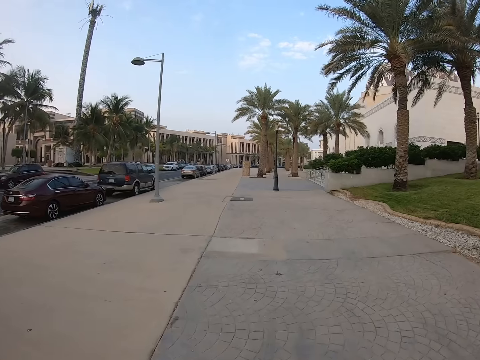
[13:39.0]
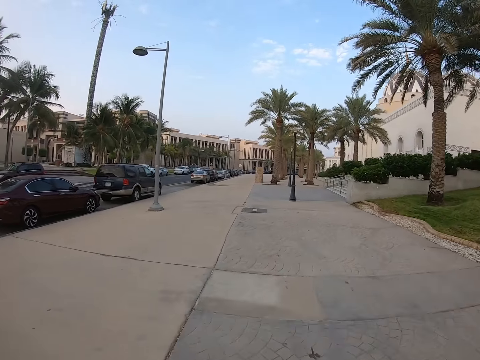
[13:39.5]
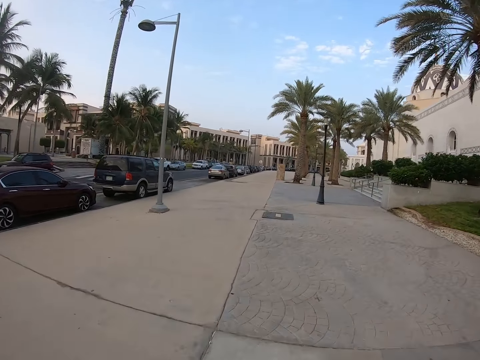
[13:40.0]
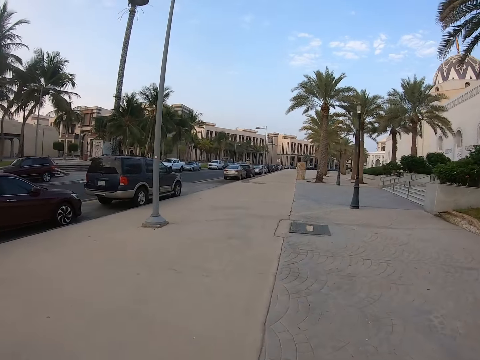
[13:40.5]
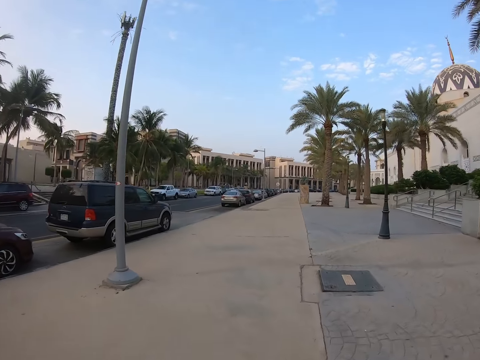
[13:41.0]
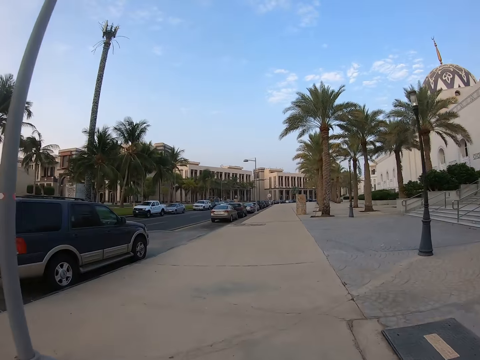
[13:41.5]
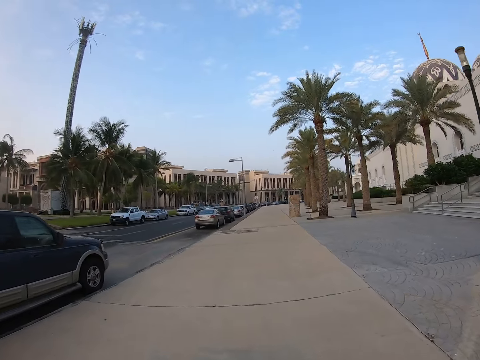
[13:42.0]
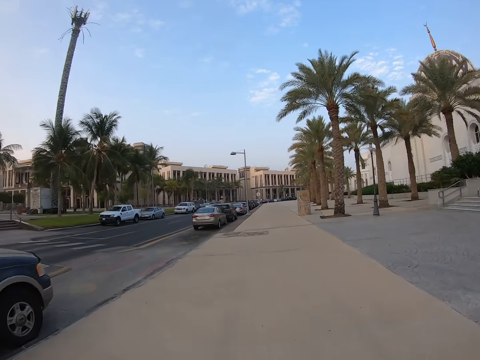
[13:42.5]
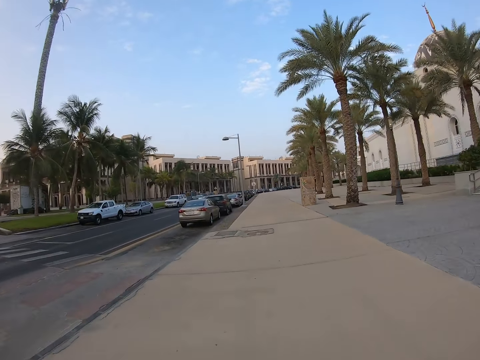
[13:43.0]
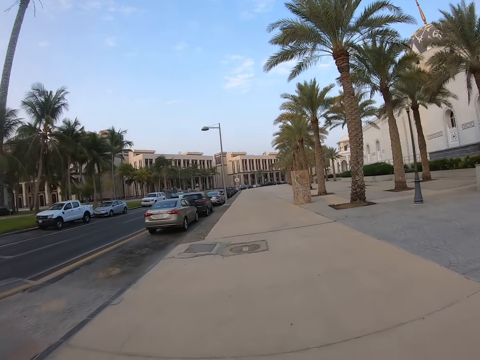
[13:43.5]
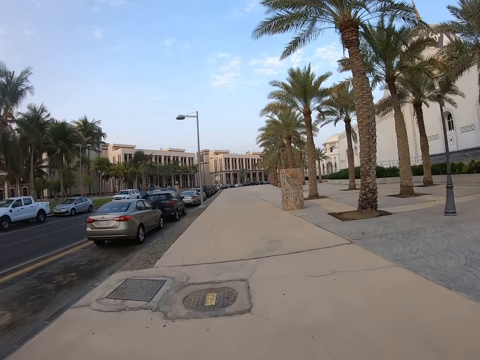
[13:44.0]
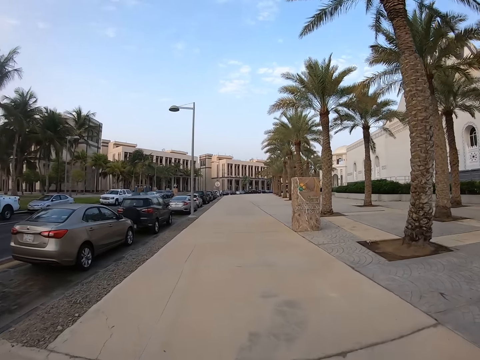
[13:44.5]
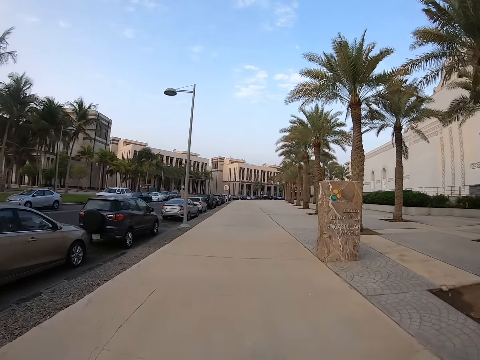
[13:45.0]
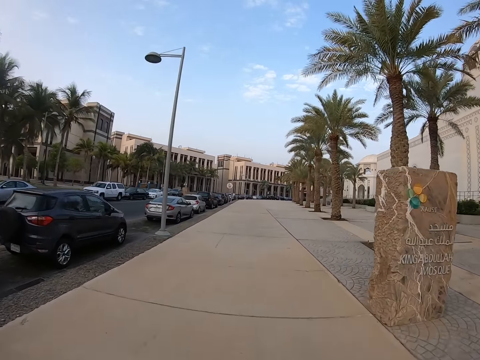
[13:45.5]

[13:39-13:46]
The camera wearer rides the bike along the road.

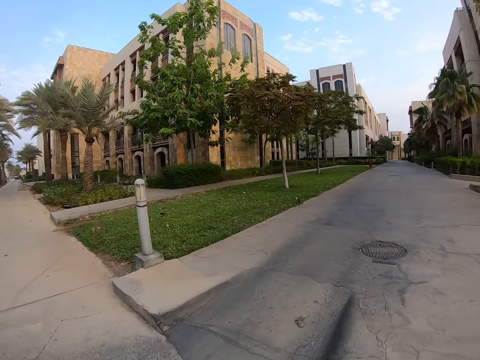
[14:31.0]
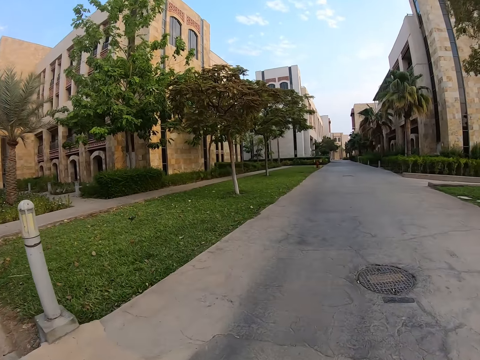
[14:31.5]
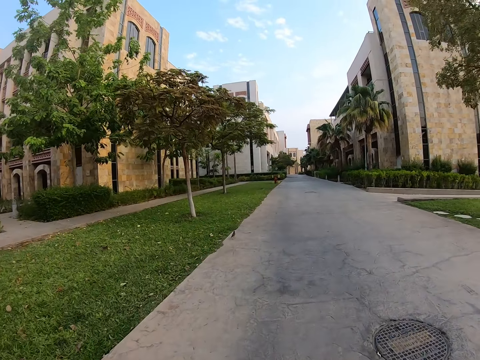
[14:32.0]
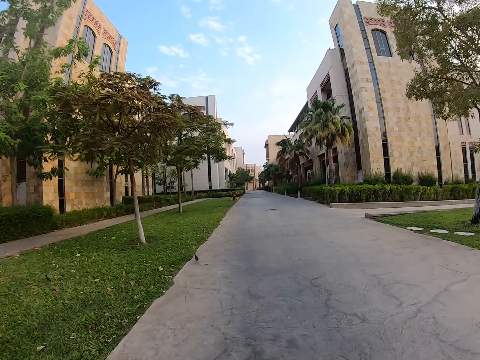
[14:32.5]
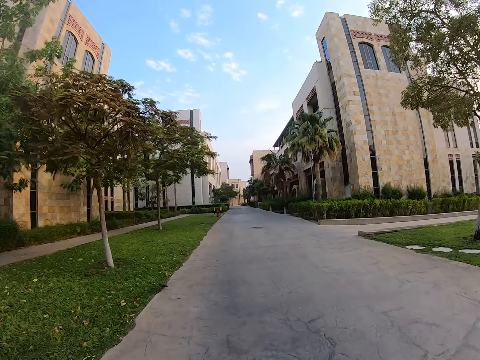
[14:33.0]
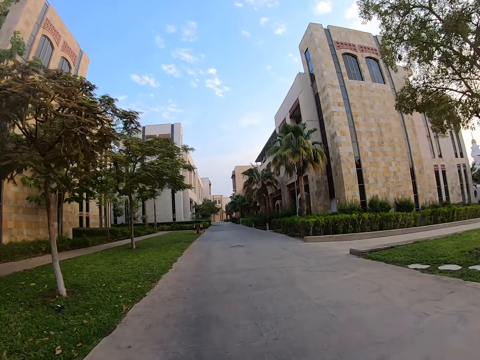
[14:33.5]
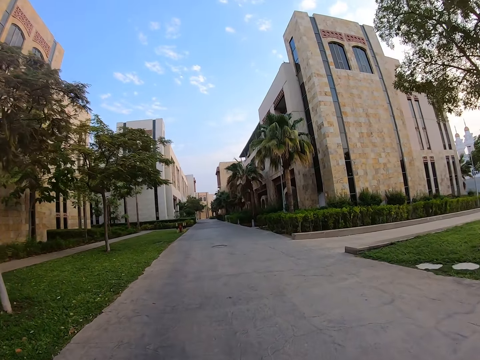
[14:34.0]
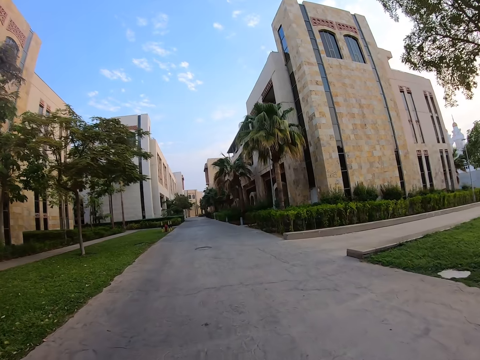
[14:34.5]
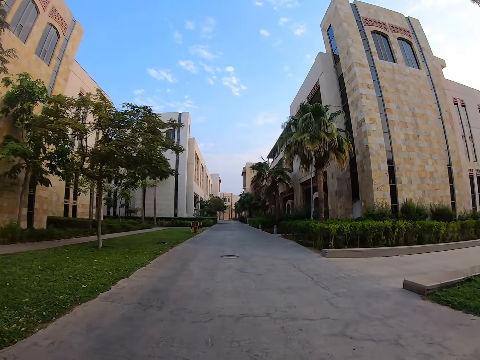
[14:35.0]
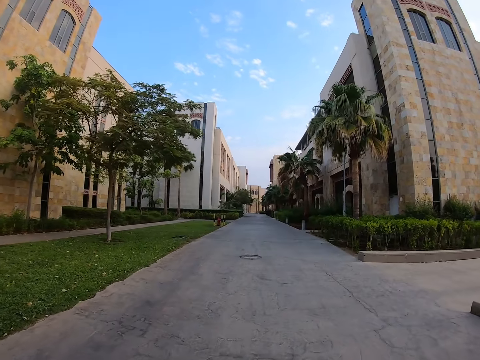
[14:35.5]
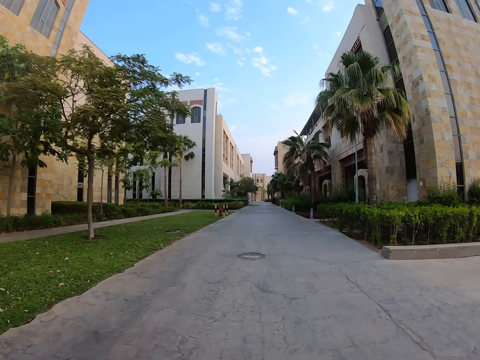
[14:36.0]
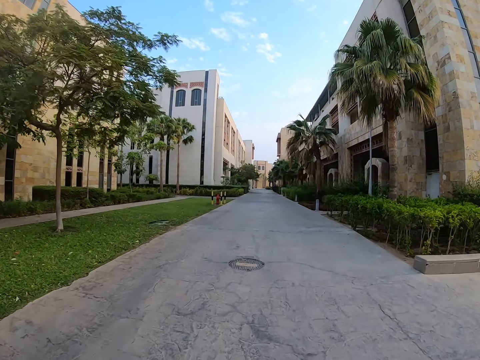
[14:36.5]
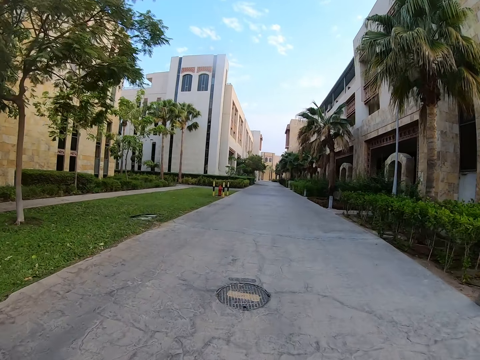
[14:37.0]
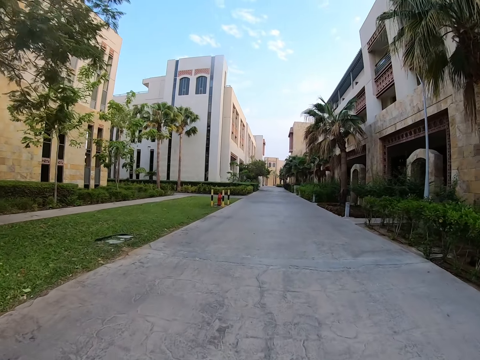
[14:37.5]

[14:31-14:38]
The camera wearer rides the bike on estate driveways.

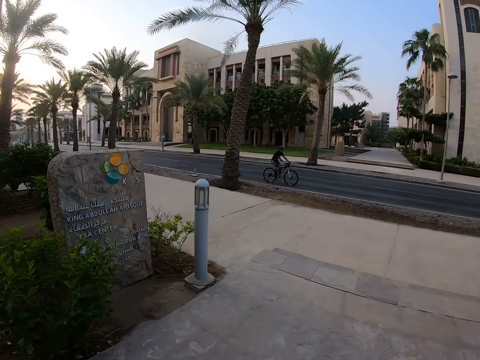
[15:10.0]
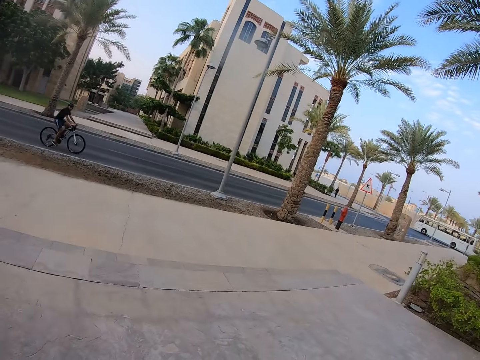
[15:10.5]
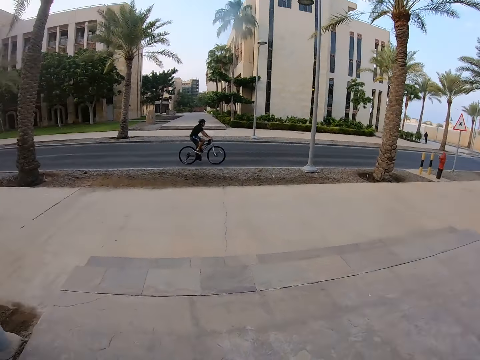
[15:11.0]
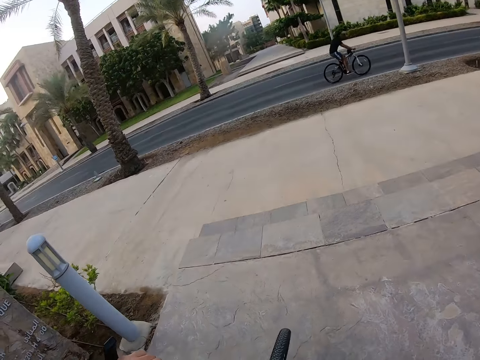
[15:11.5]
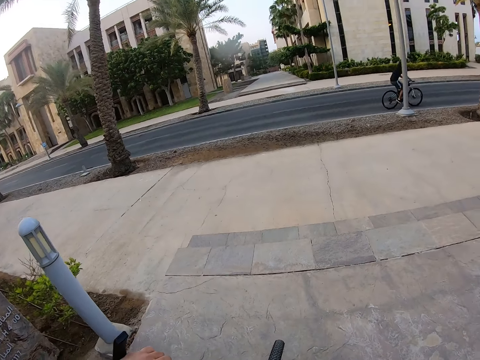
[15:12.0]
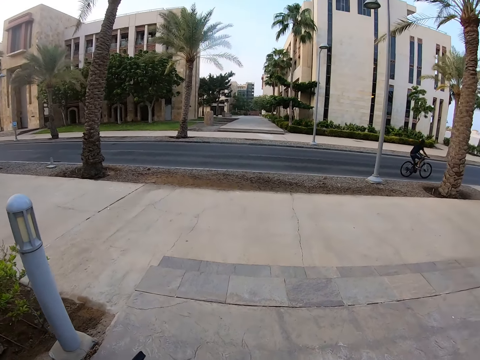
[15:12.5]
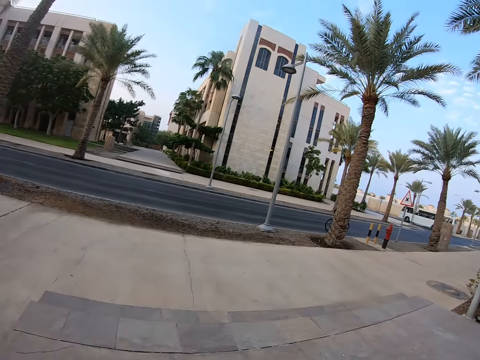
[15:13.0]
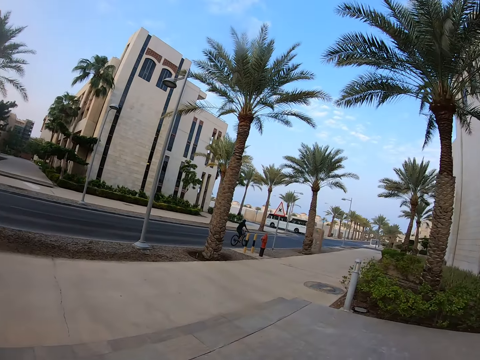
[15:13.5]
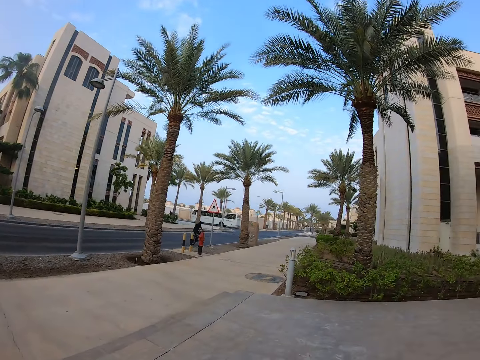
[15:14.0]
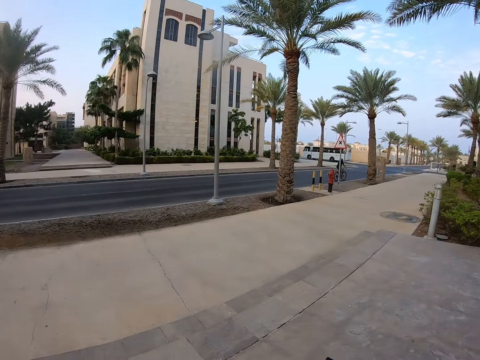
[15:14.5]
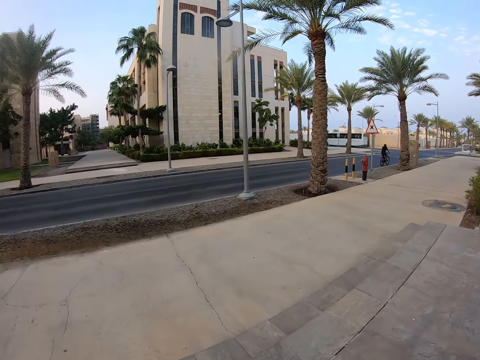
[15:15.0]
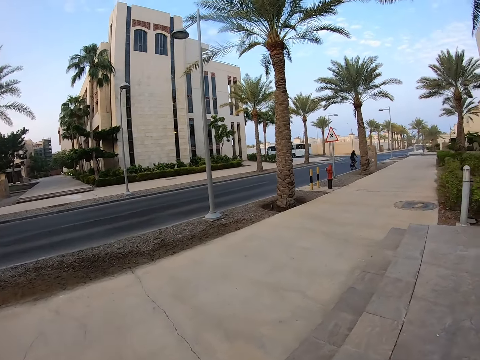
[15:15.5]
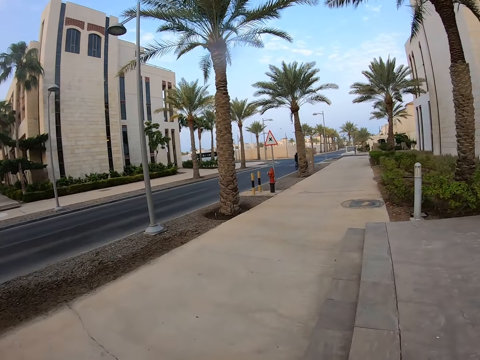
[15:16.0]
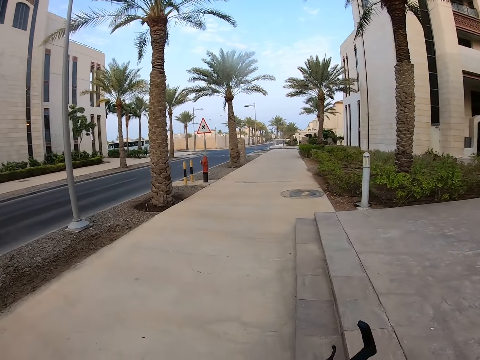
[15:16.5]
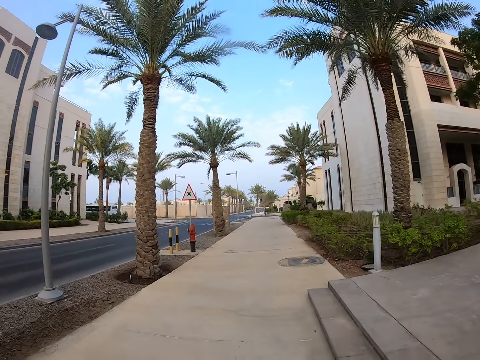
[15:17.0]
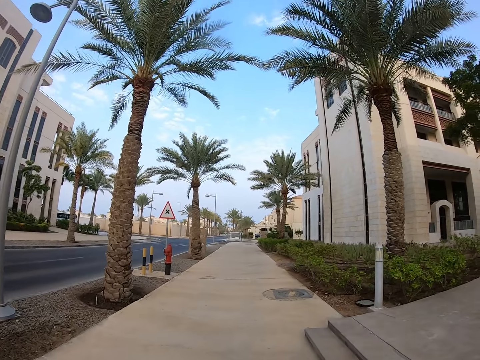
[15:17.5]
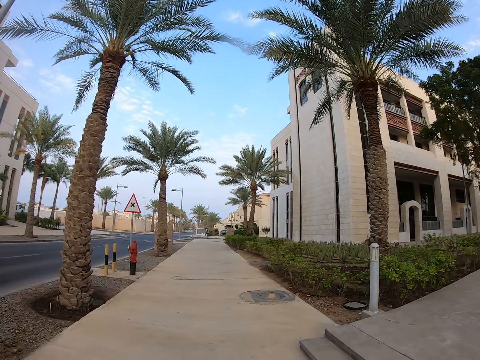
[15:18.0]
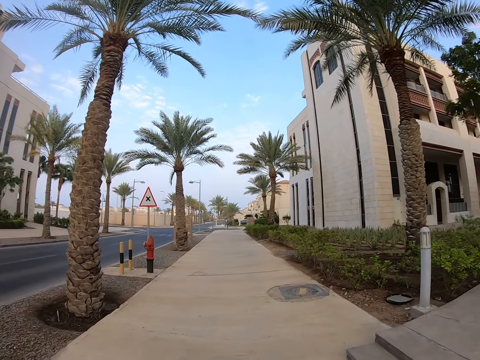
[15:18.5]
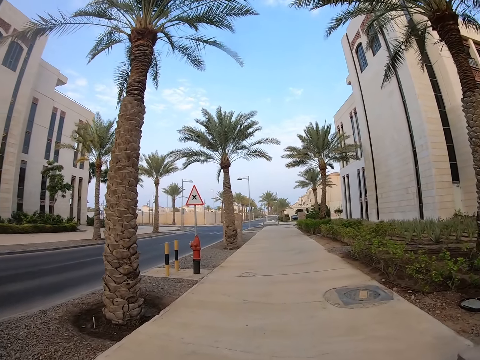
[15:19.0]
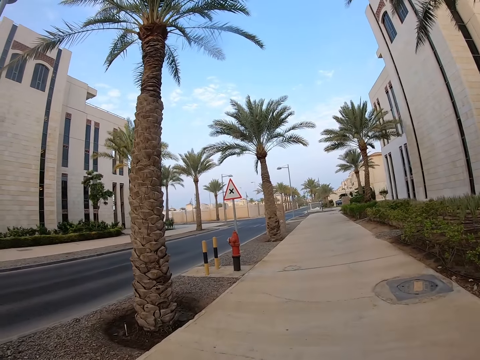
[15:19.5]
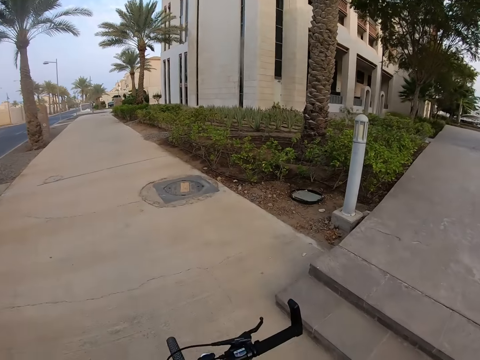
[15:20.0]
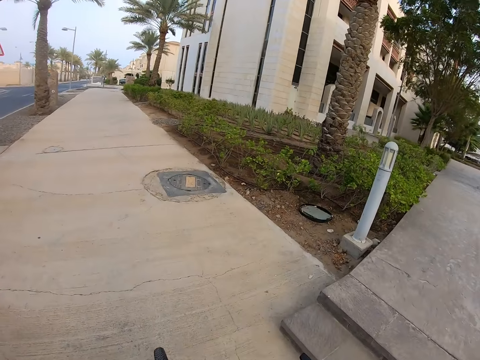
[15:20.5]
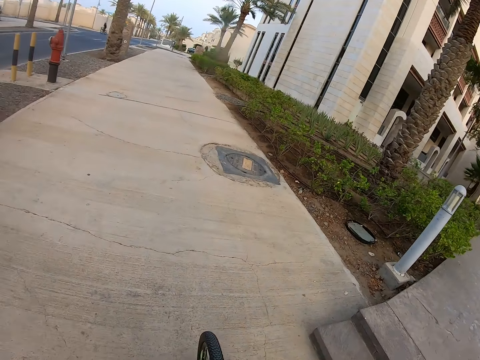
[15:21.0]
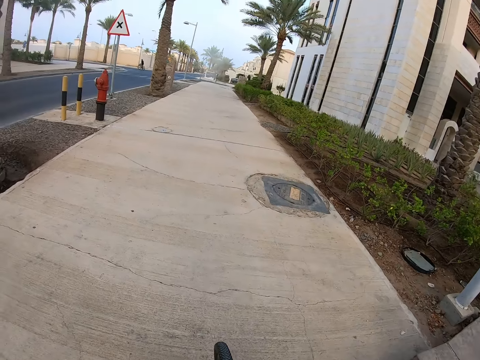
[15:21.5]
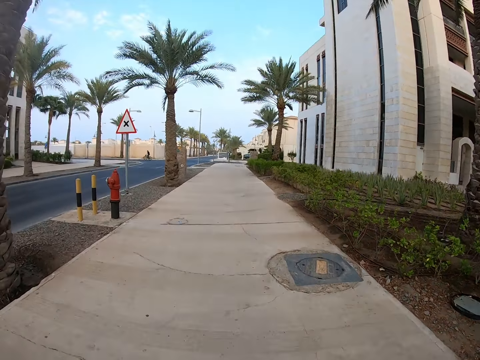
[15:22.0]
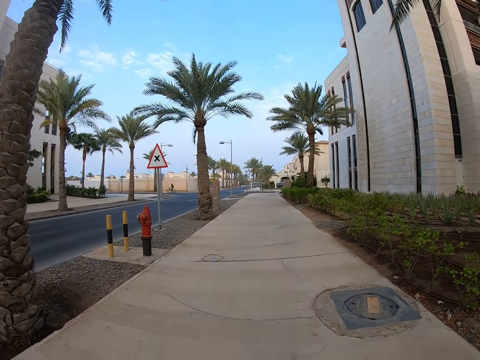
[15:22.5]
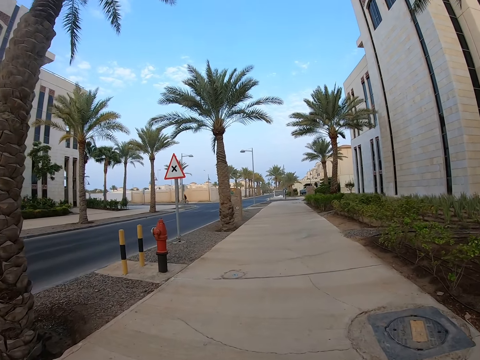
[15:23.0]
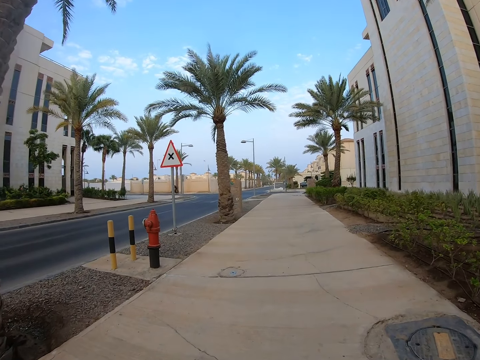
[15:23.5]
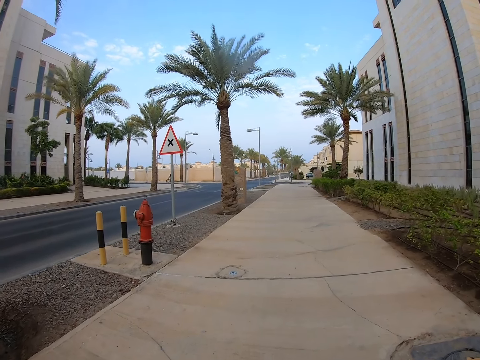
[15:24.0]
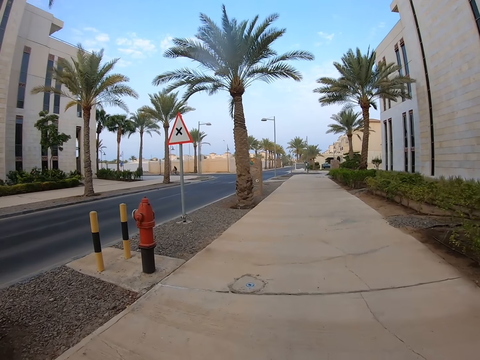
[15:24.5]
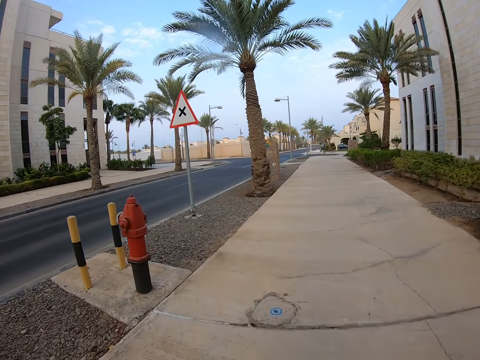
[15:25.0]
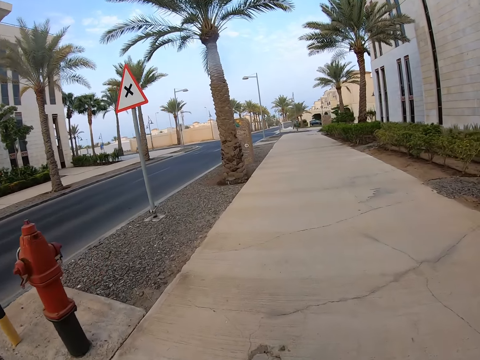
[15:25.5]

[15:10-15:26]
The camera wearer stops the bike on the driveway for a while. They look around. They push the bike to the footpath. They ride the bicycle in the streets. They ride the bike on the footpath.
